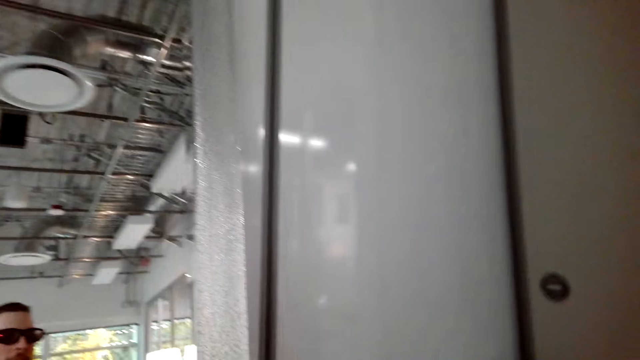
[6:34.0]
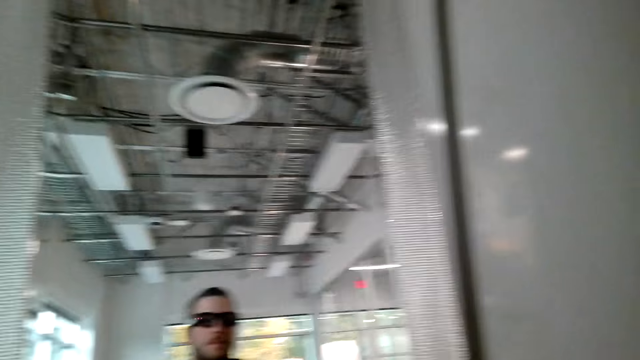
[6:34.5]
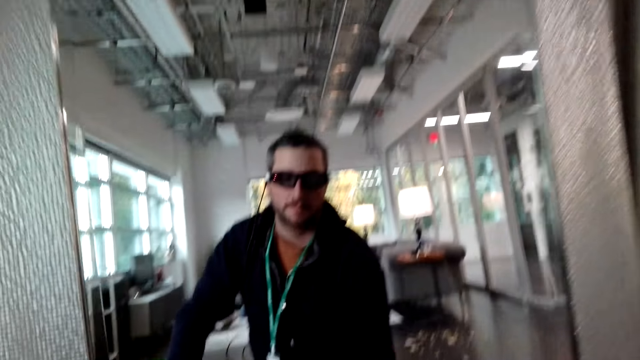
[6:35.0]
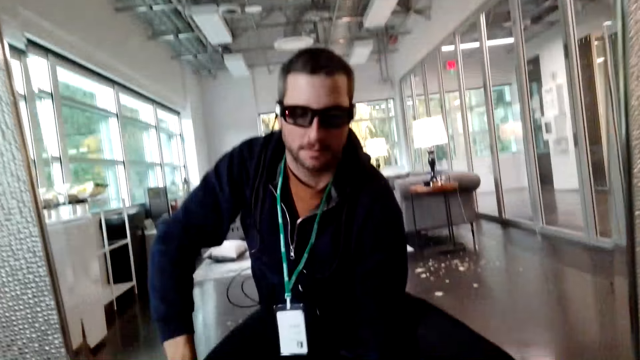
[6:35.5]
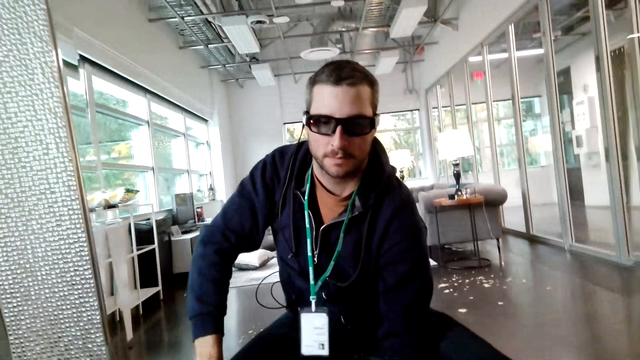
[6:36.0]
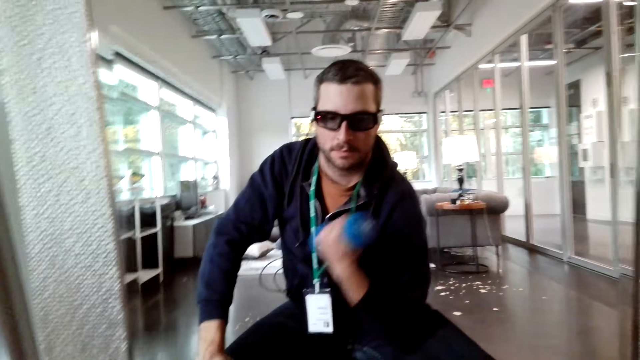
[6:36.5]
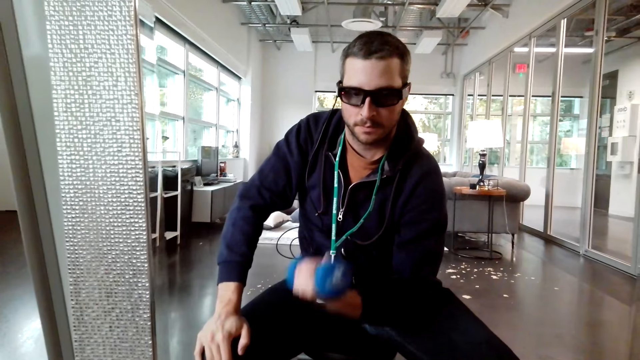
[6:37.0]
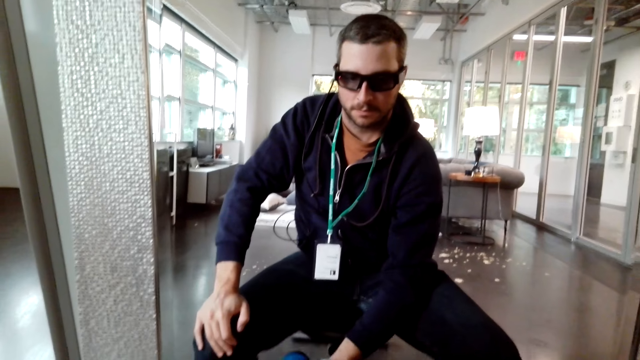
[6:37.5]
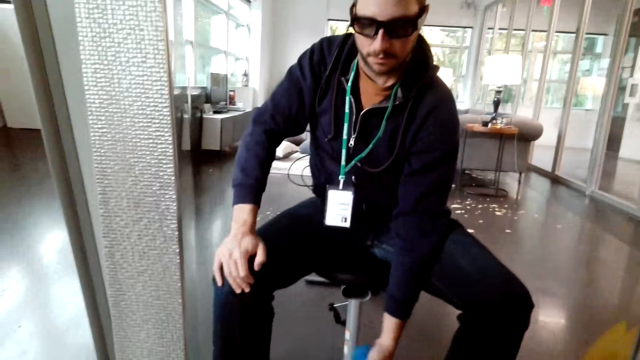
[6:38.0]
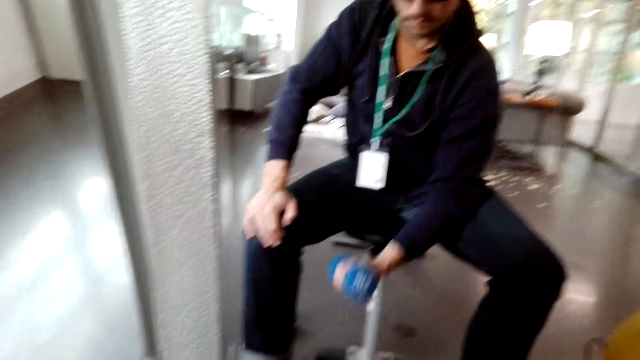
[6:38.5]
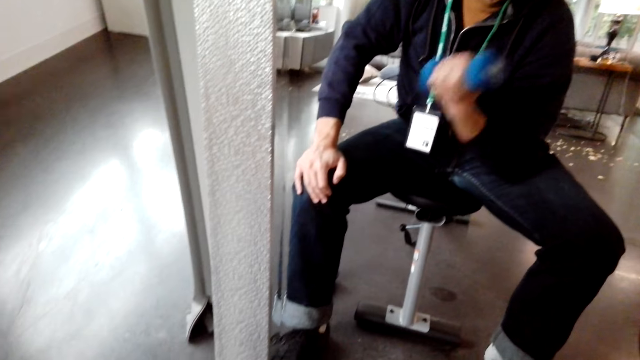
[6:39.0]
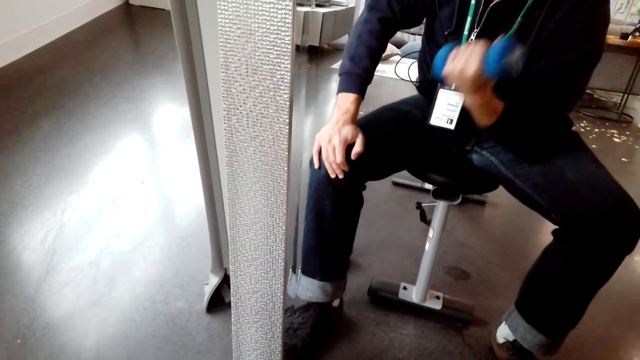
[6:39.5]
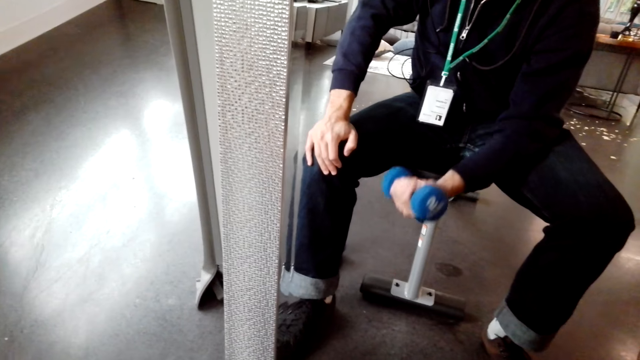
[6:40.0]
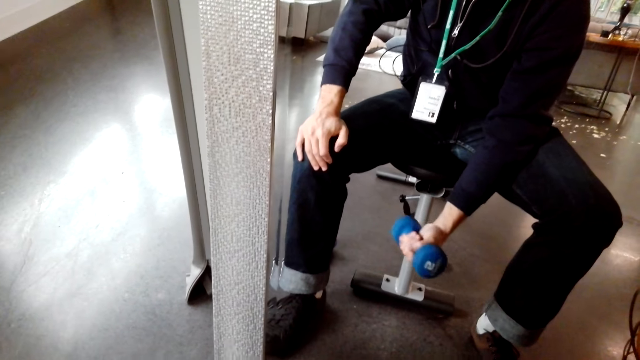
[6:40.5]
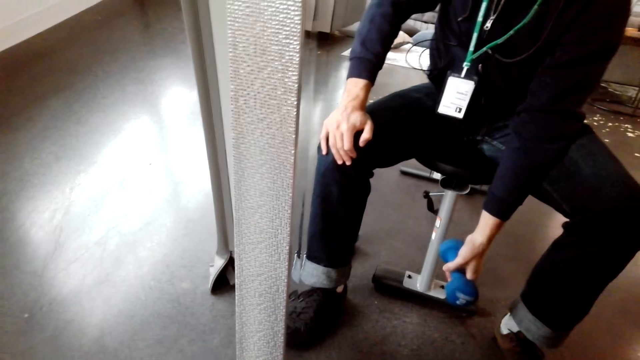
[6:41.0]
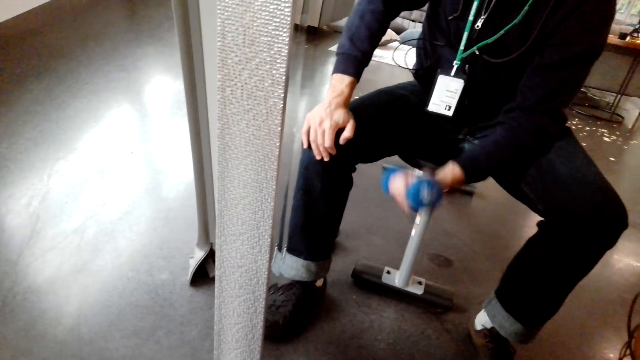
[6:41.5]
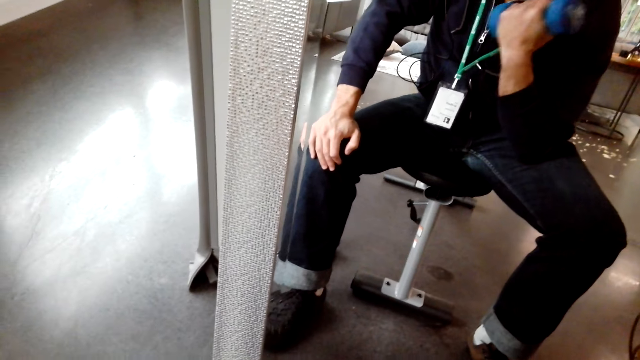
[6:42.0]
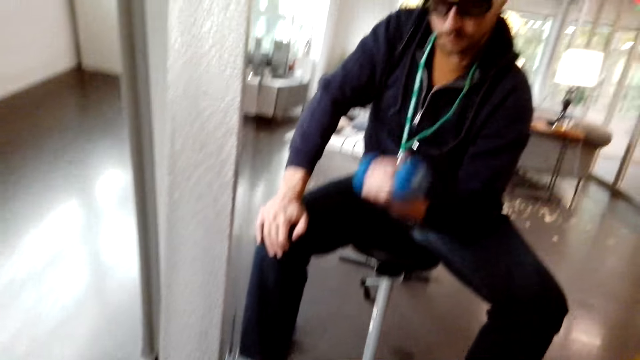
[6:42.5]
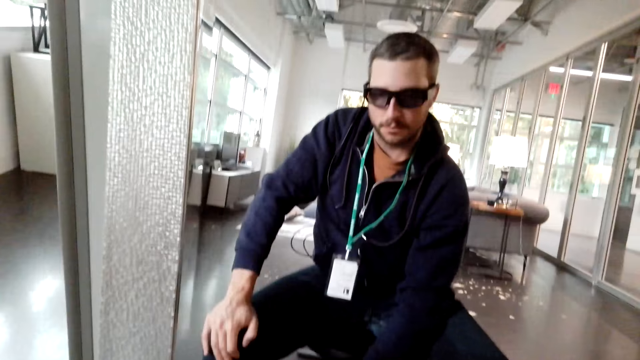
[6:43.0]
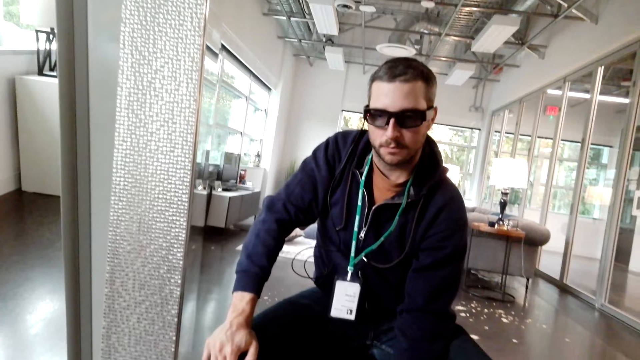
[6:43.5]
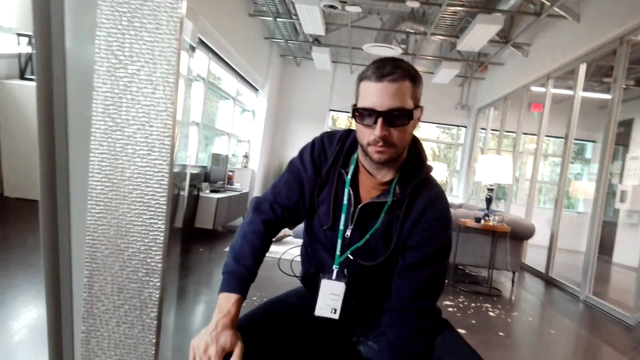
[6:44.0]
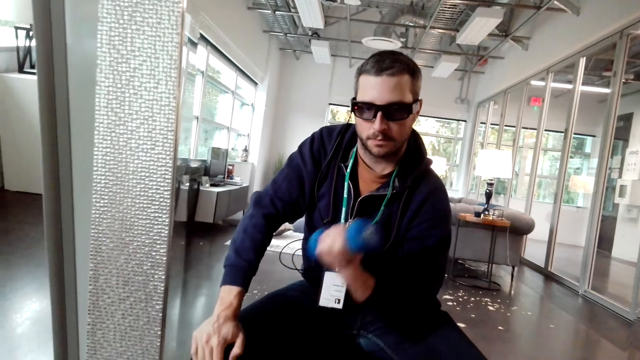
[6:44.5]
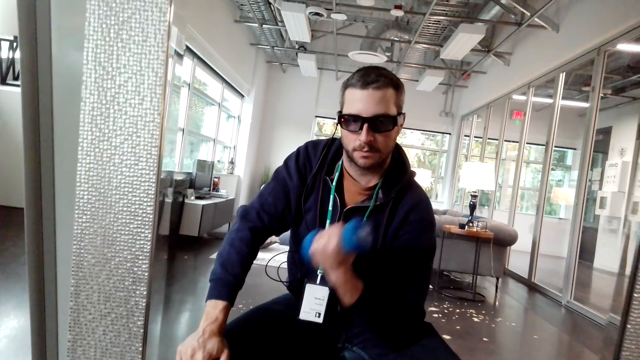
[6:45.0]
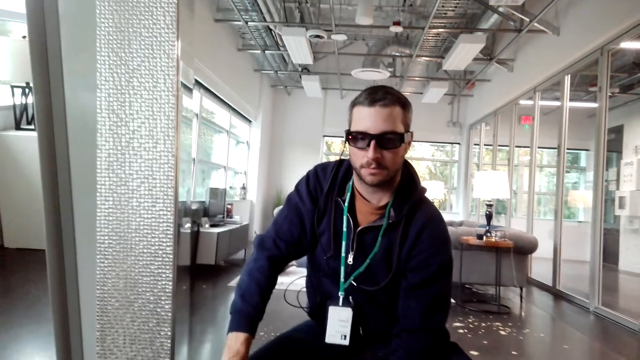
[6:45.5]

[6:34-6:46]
A person does a dumbbell biceps press with the left hand. The camera wearer lifts one dumbbell with one hand.

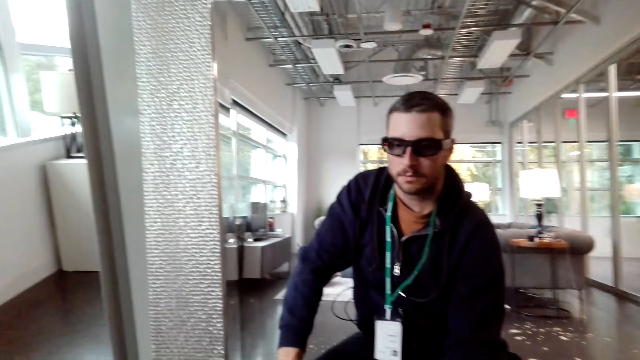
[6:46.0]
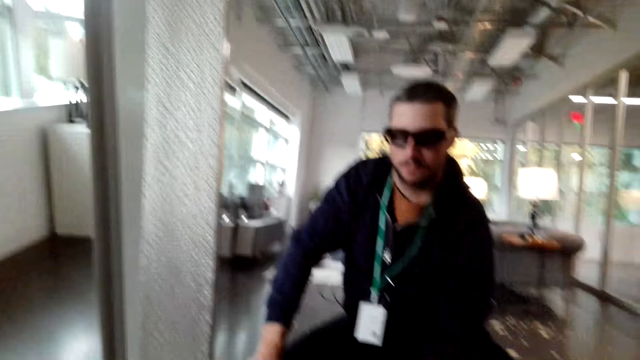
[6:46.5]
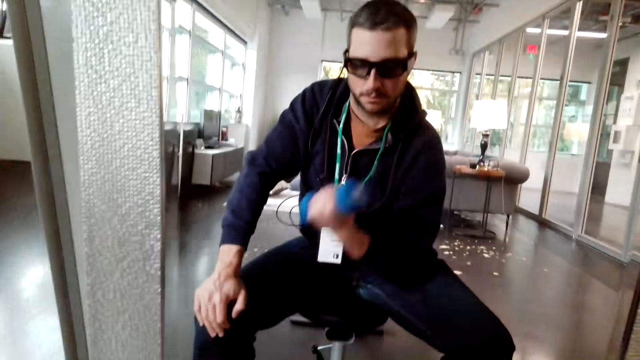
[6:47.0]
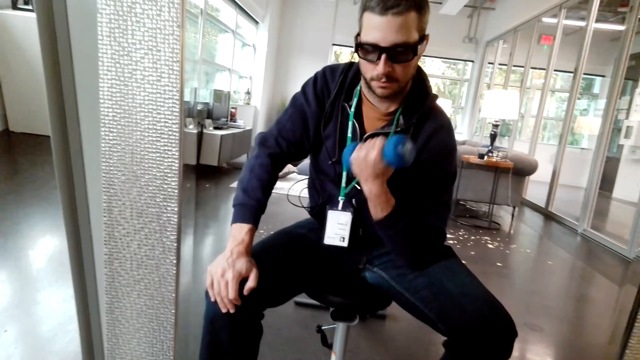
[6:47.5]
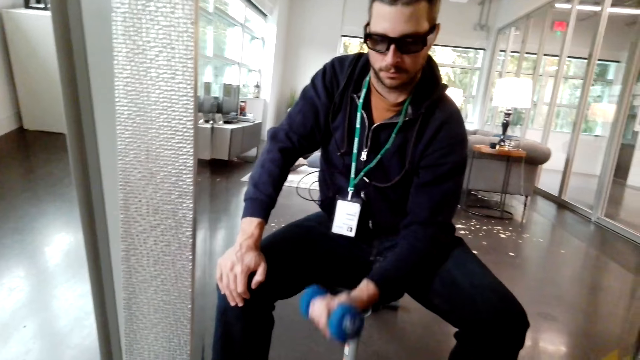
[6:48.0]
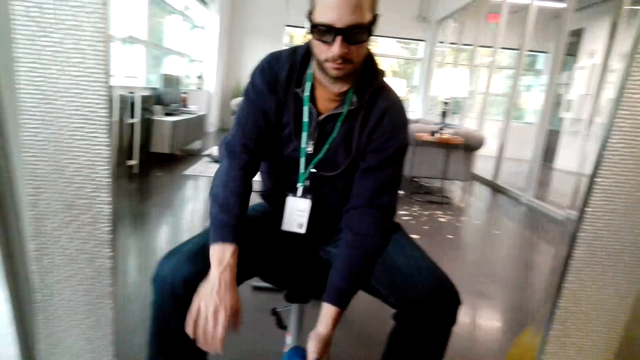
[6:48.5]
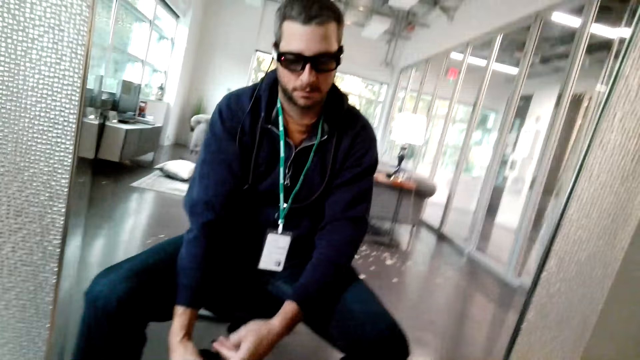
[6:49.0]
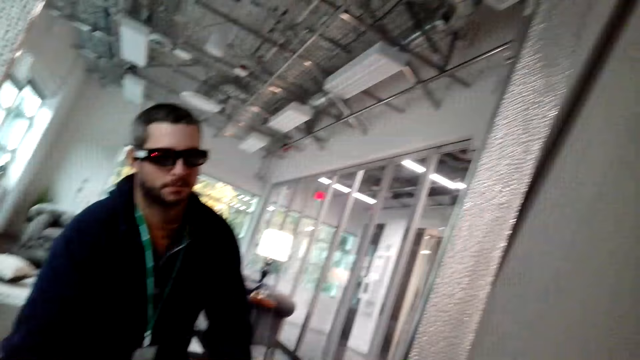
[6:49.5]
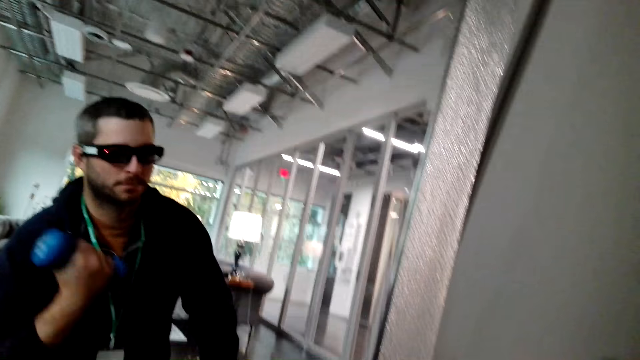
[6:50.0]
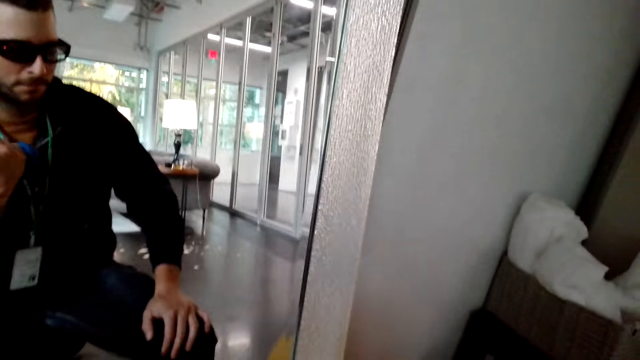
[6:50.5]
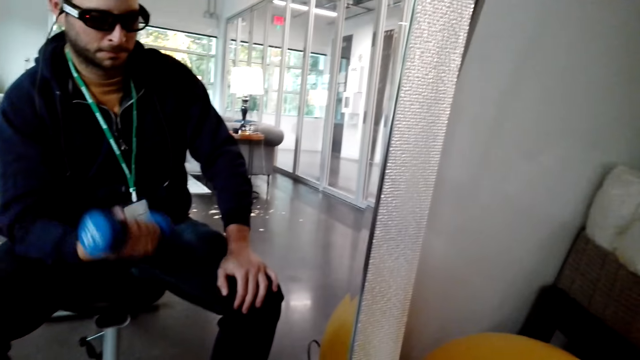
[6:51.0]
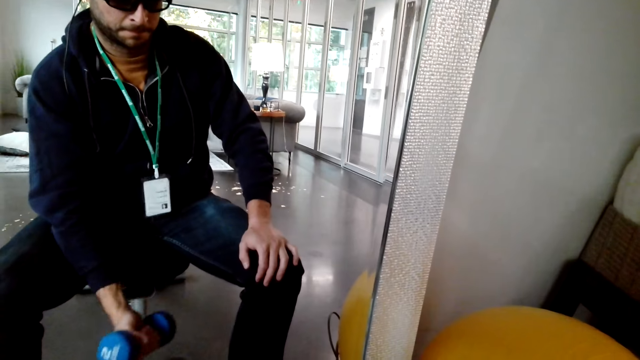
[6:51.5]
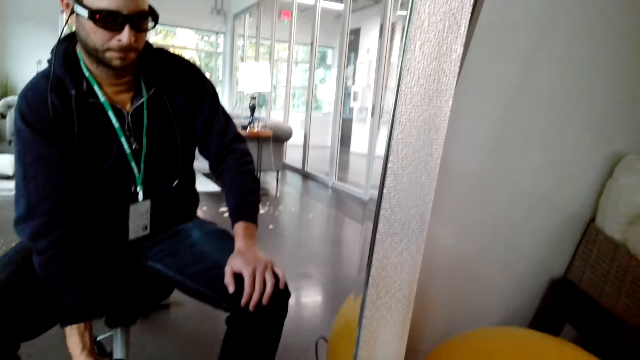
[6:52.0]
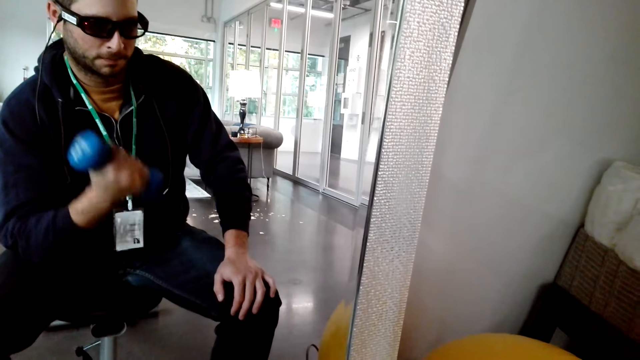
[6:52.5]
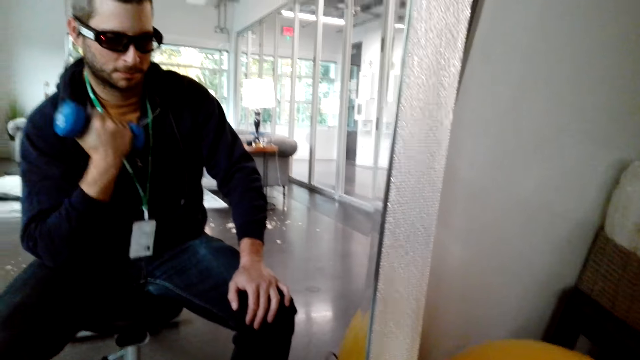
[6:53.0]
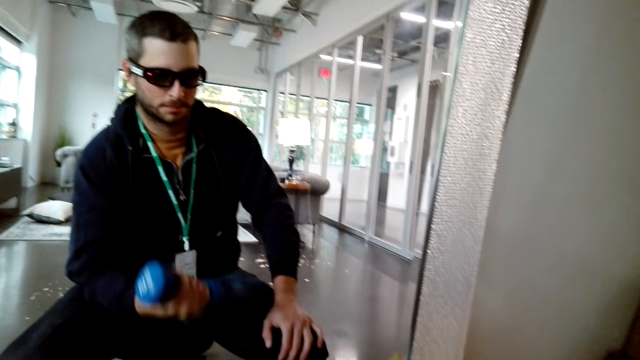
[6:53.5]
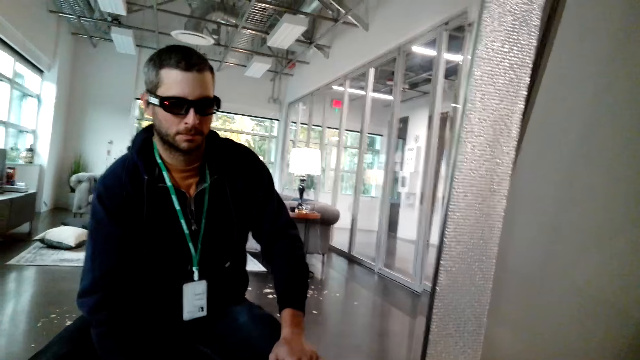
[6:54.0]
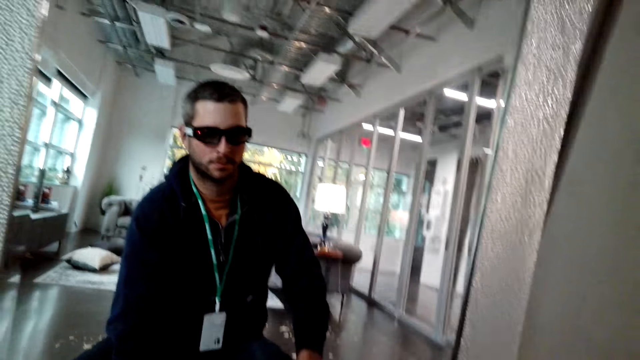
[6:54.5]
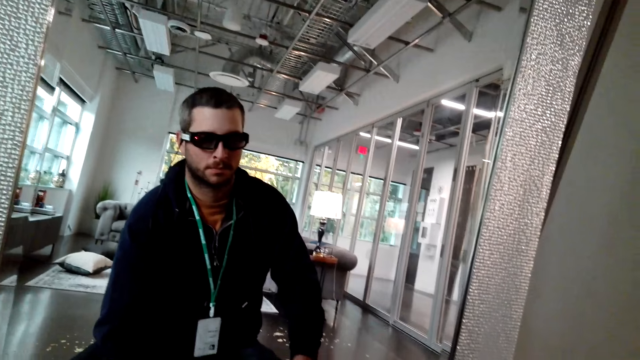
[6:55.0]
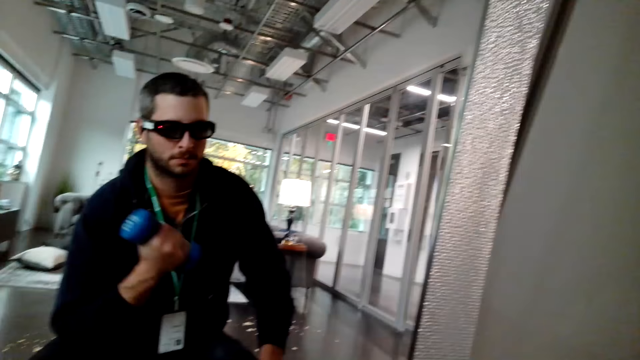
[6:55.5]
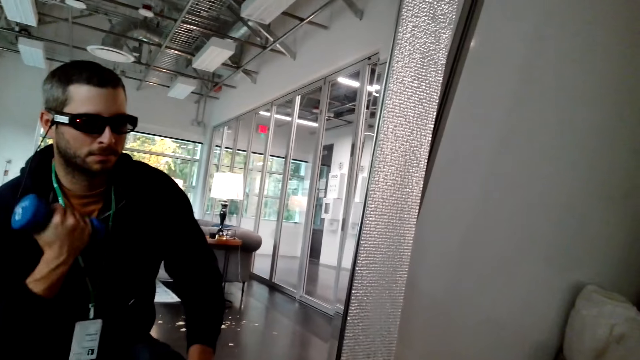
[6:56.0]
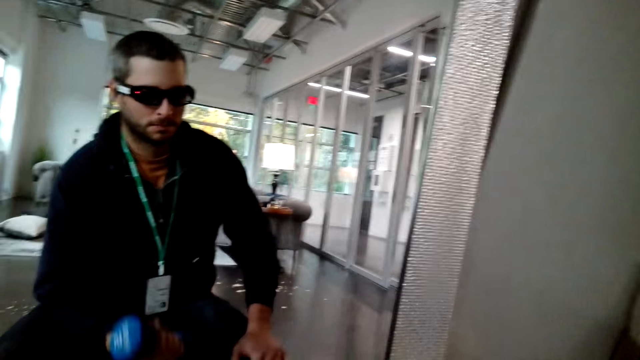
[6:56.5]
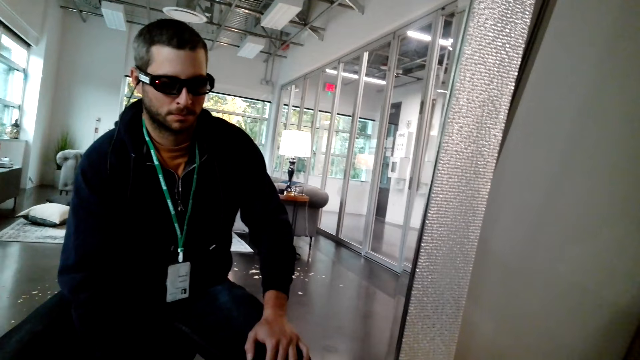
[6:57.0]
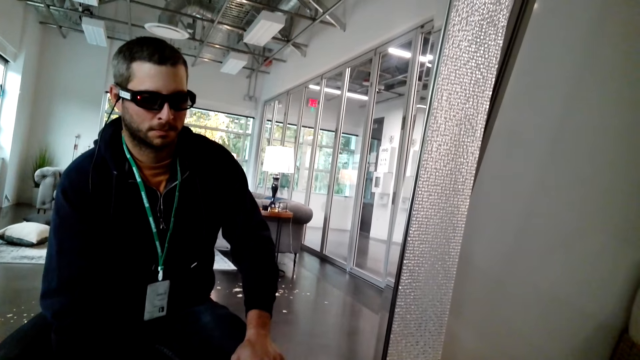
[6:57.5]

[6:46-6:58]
A person does a dumbbell biceps press with the right hand. The camera wearer lifts the dumbbell with the other hand.
